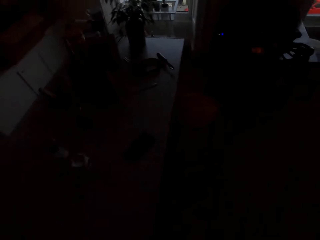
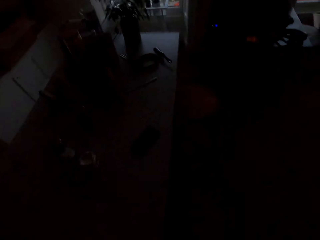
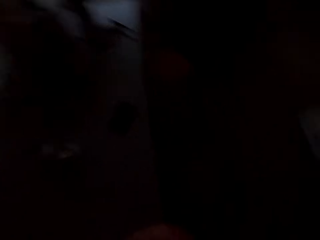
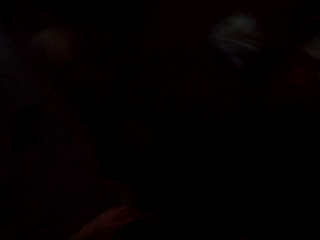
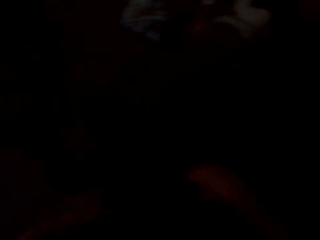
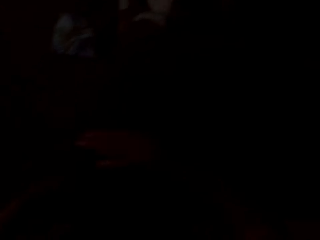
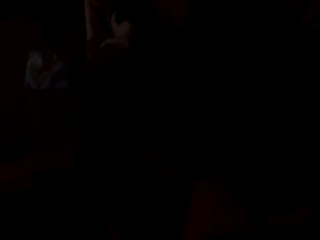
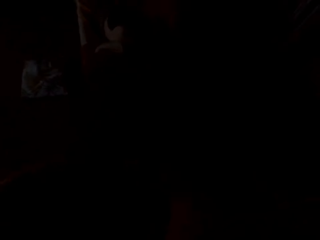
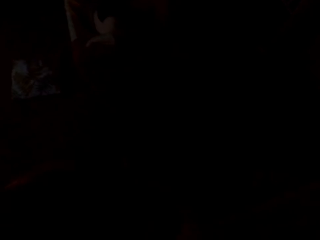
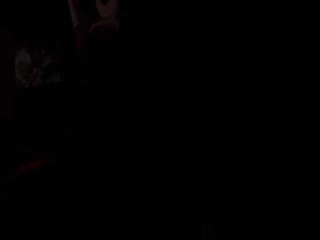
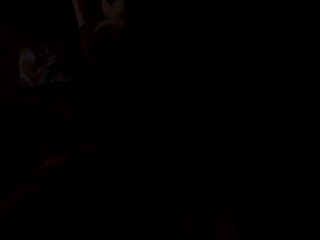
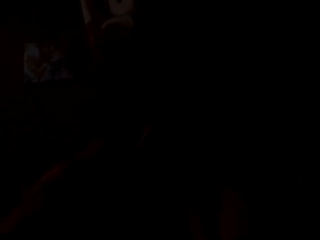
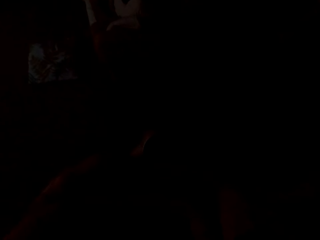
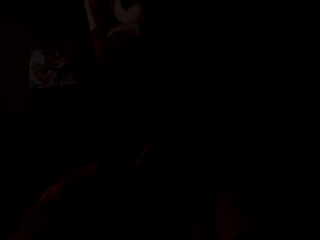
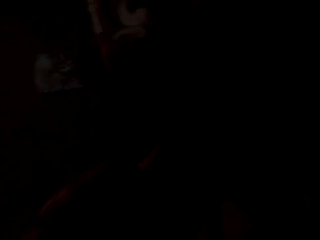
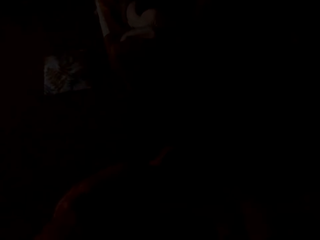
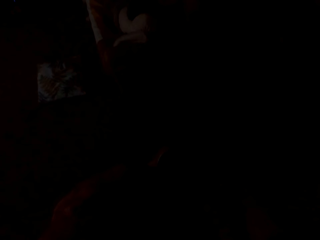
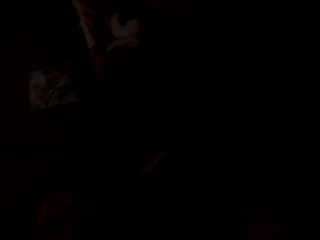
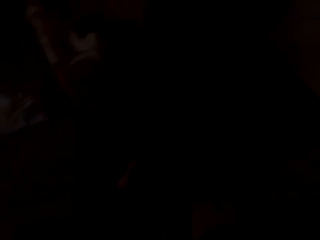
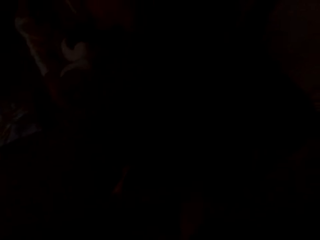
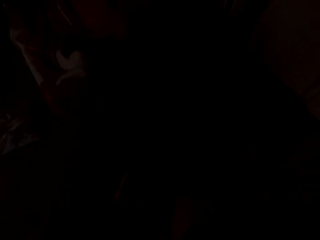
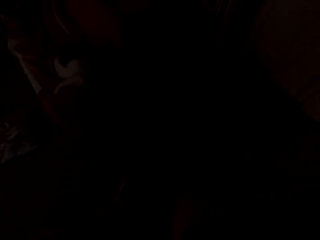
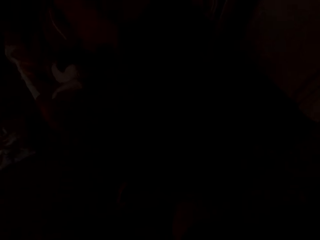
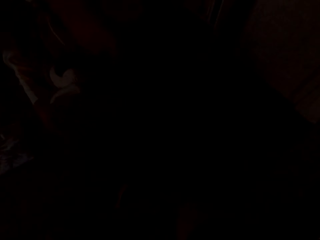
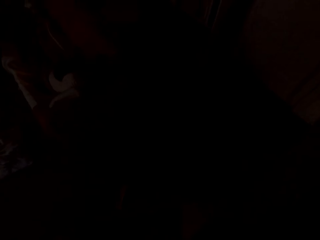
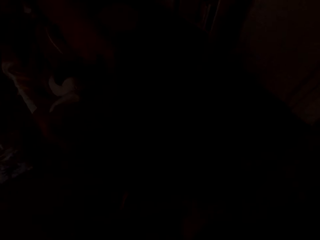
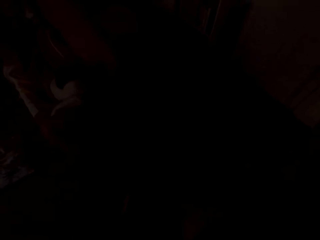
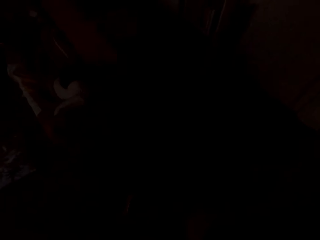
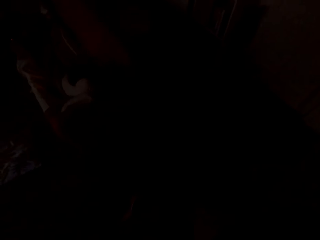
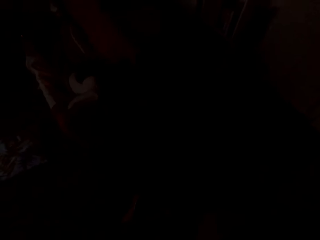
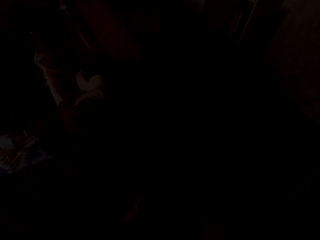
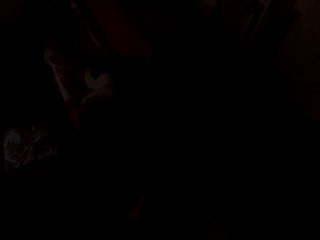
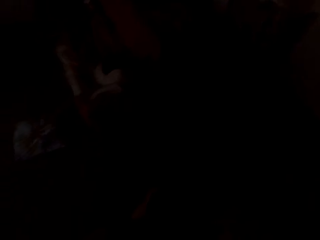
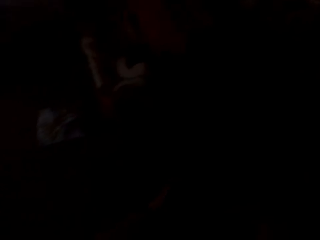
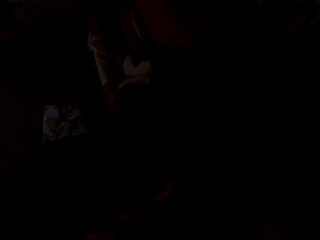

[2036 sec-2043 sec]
The camera wearer turns the camera.

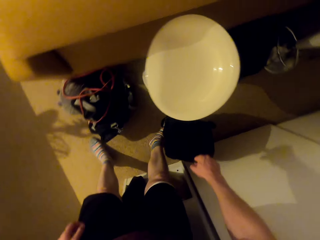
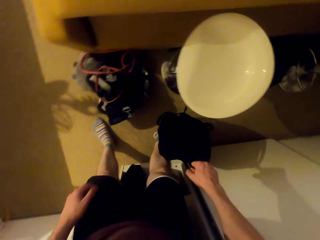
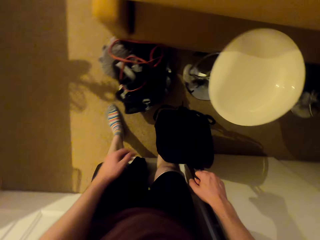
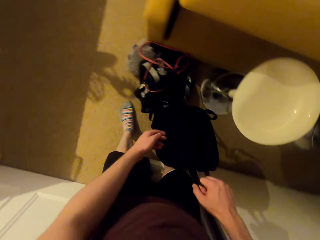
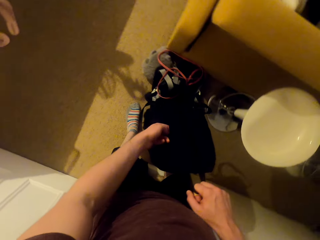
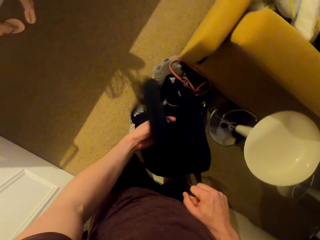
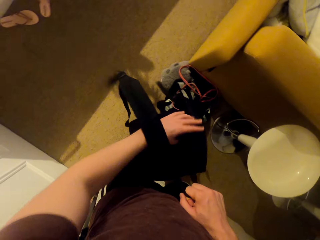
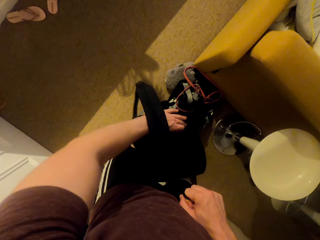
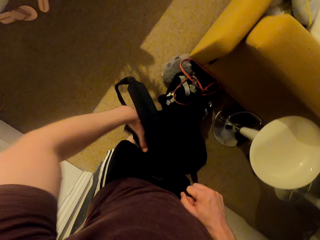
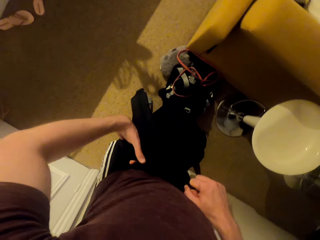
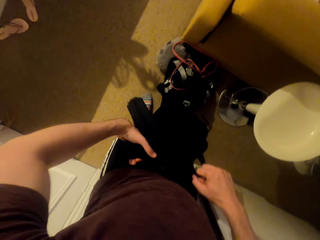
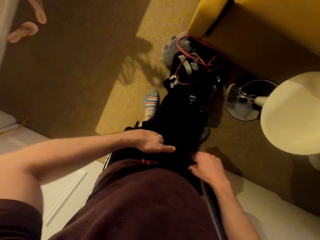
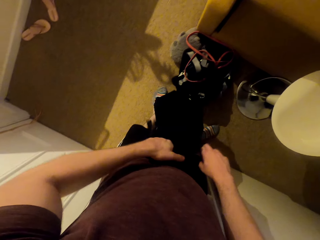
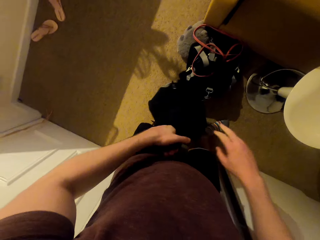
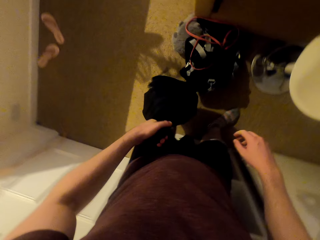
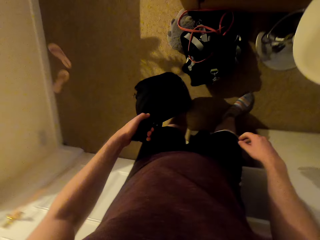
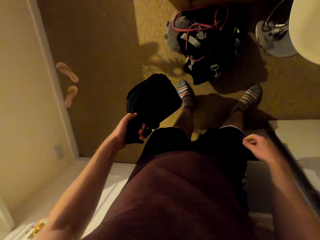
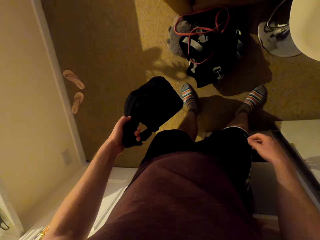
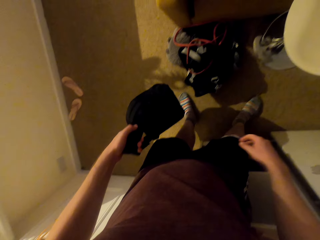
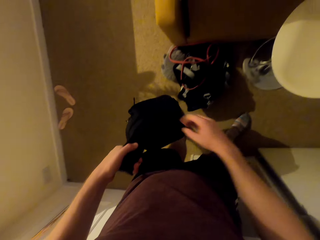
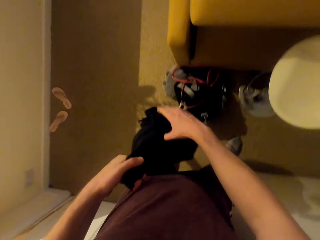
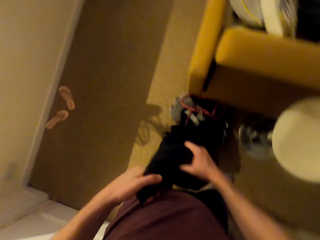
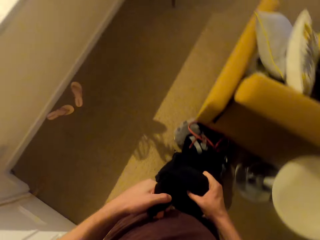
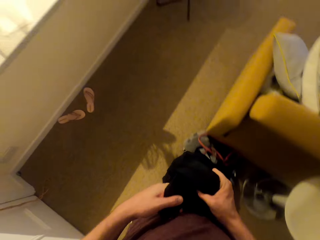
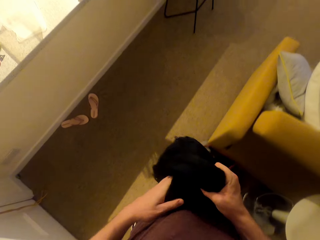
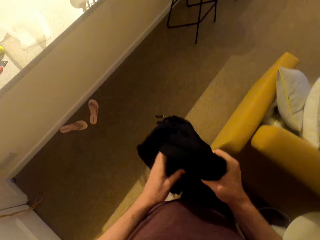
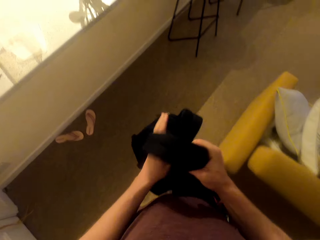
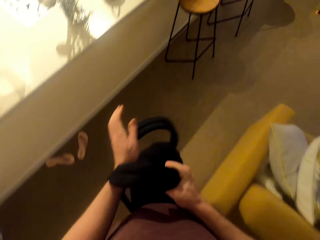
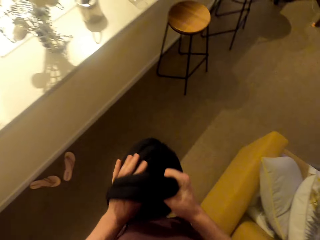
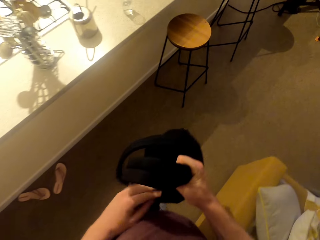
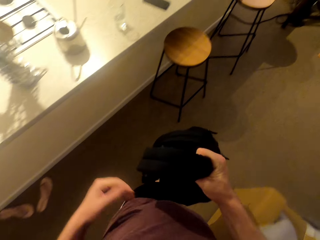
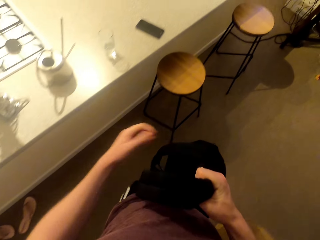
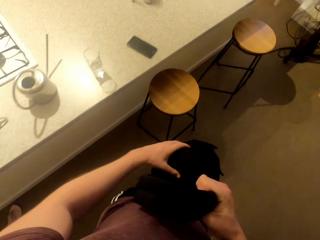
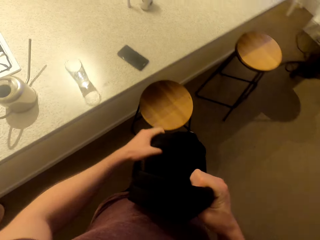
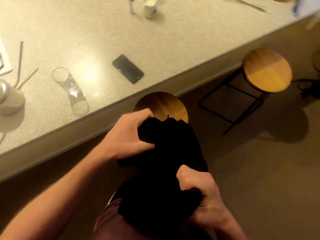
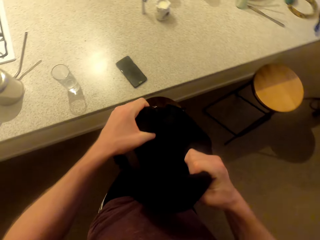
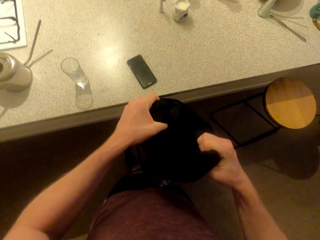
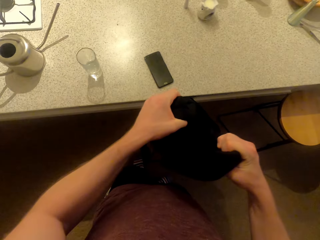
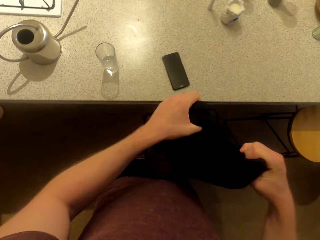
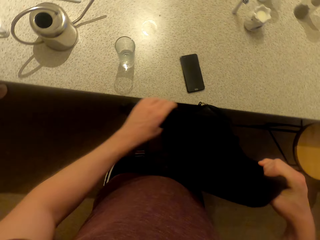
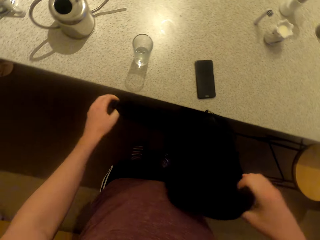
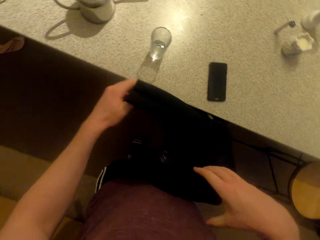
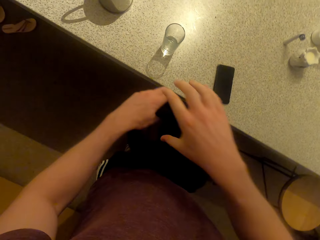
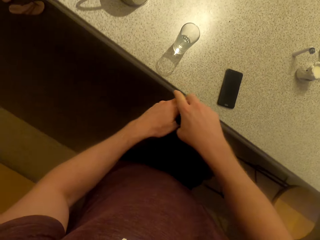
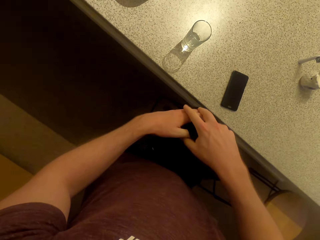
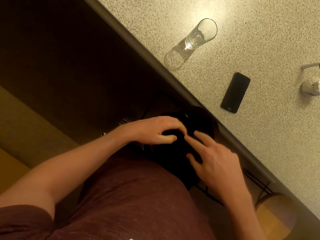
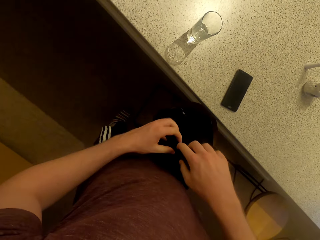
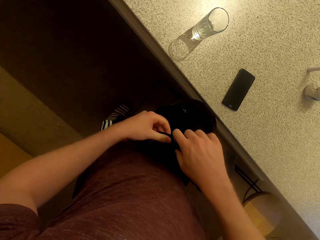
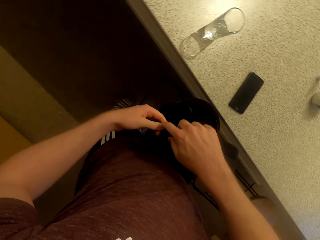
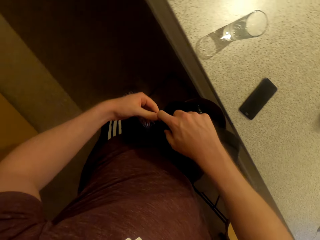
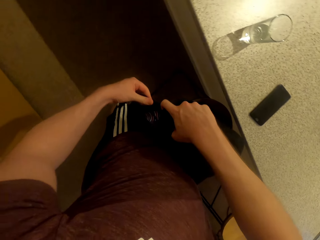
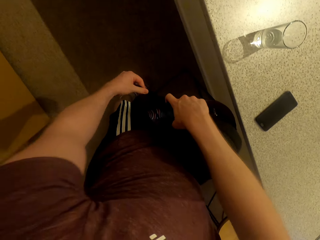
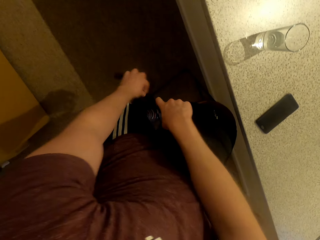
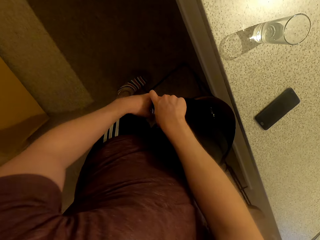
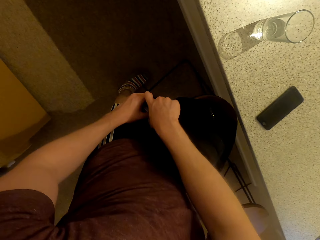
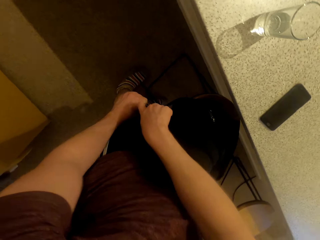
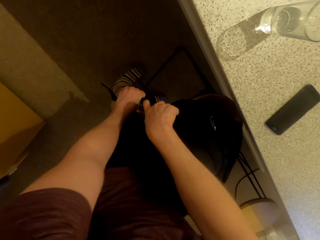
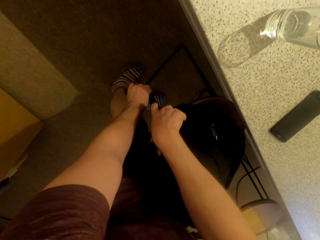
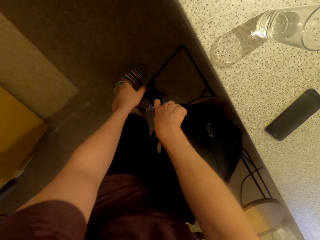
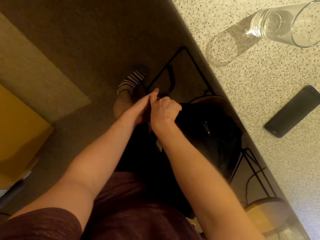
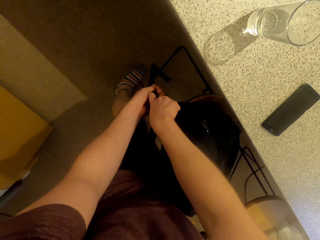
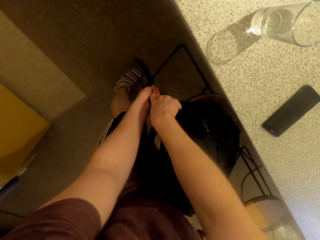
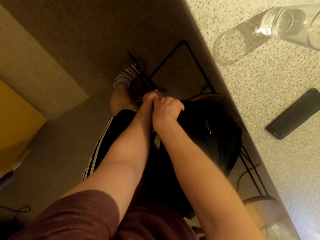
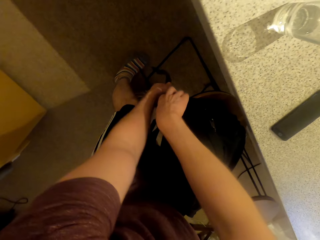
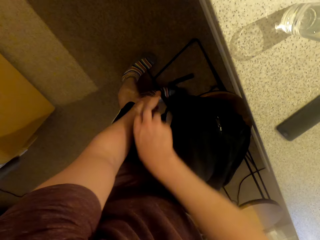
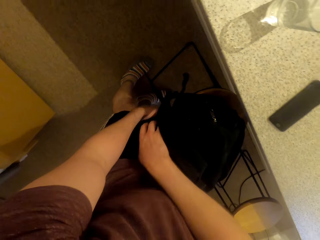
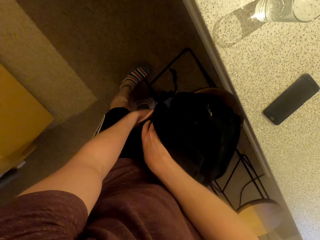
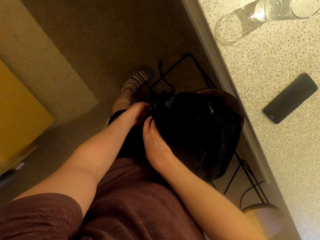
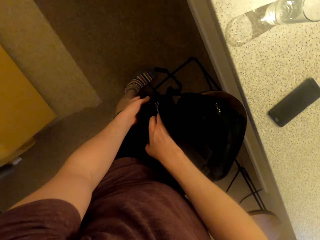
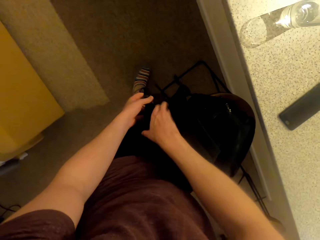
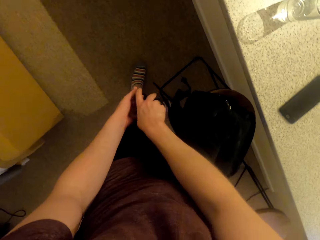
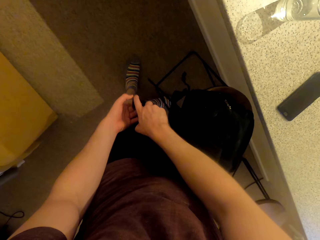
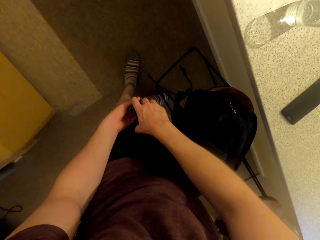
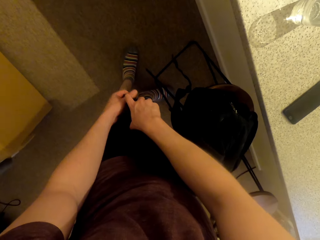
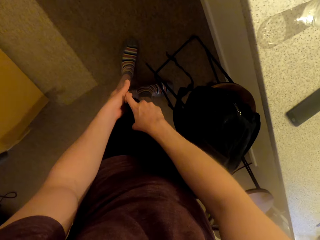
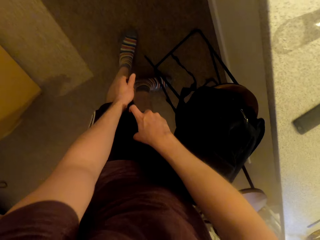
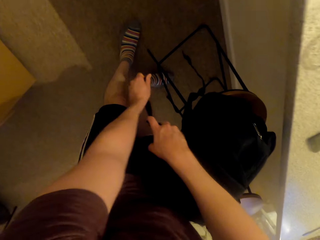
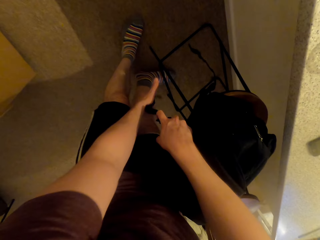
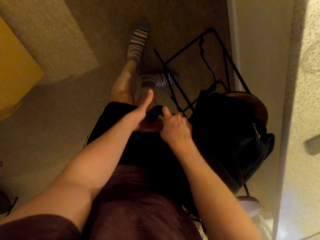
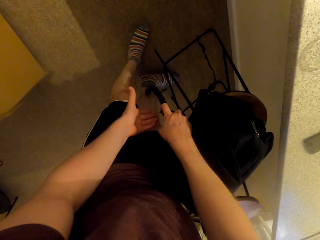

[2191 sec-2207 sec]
The camera wearer picks up his bag, a backpack. He walks around and puts the bag on the stool. He adjusts the bag straps.
